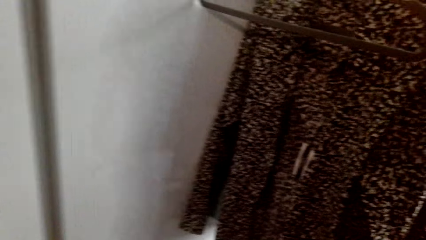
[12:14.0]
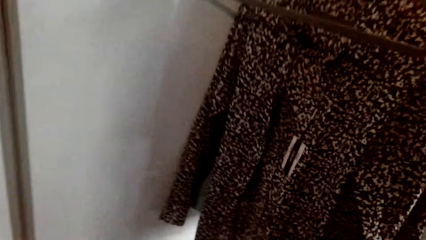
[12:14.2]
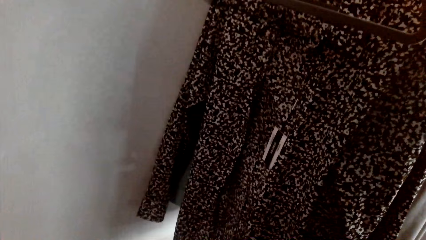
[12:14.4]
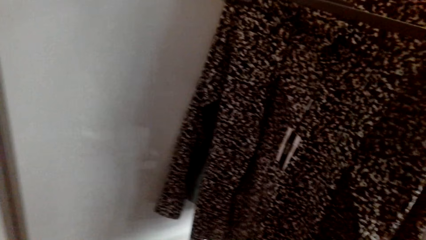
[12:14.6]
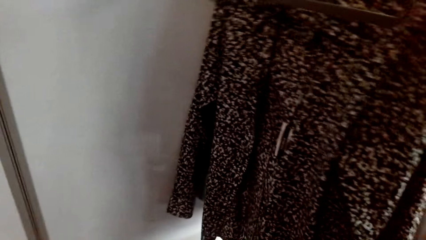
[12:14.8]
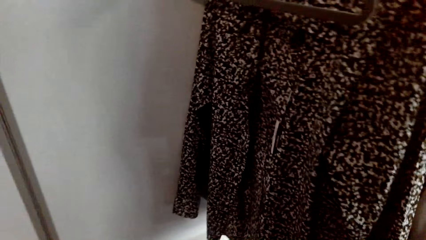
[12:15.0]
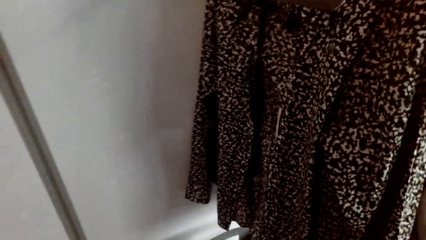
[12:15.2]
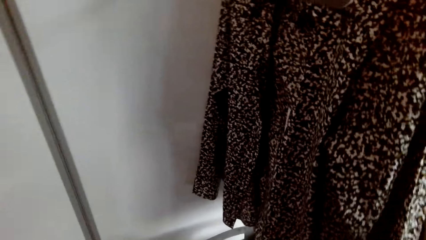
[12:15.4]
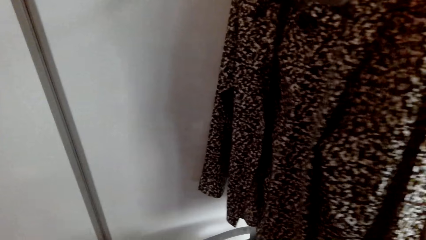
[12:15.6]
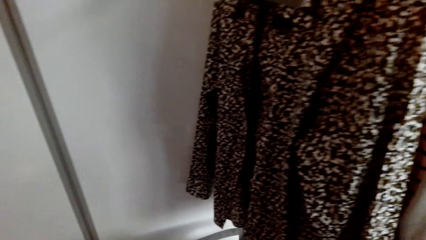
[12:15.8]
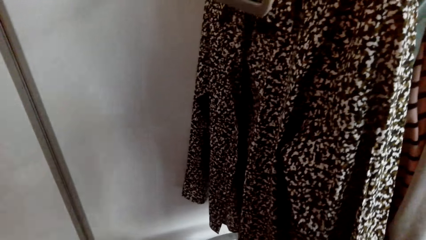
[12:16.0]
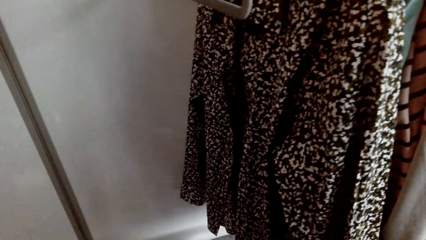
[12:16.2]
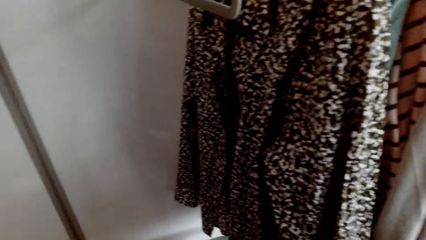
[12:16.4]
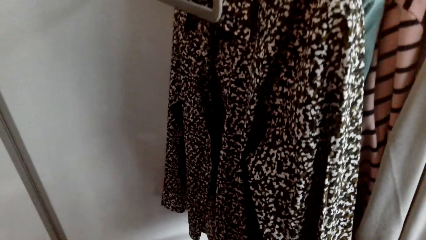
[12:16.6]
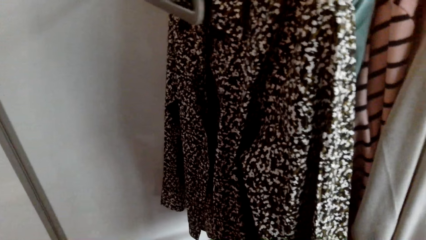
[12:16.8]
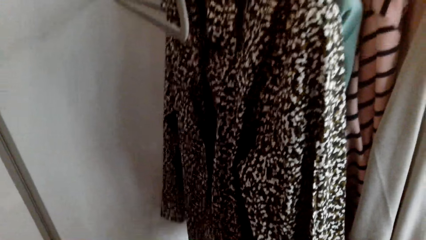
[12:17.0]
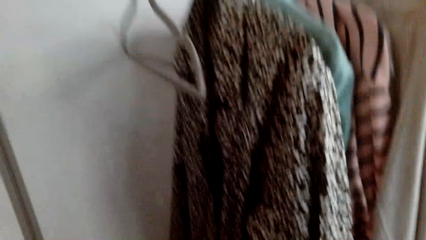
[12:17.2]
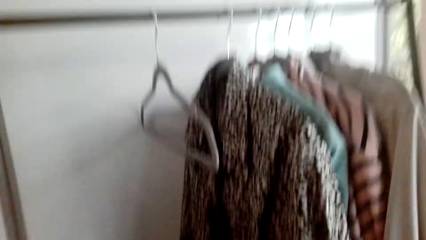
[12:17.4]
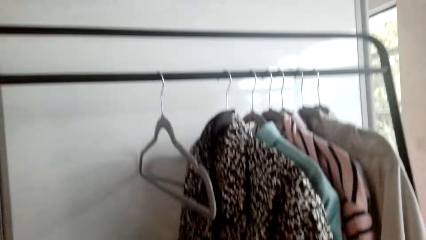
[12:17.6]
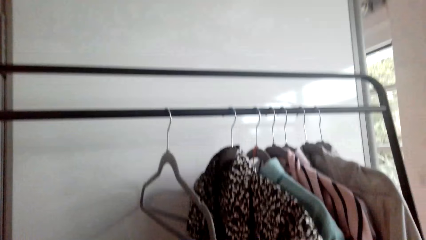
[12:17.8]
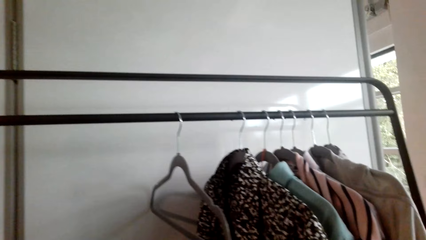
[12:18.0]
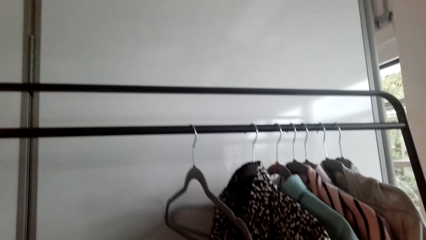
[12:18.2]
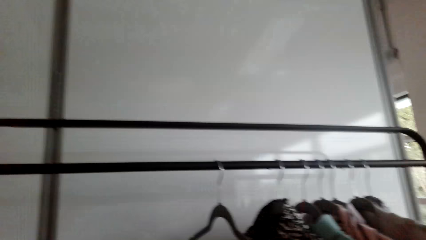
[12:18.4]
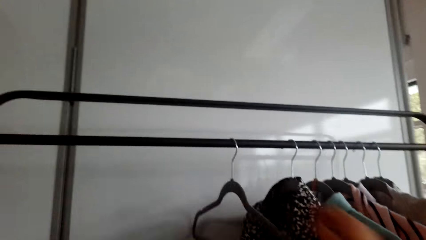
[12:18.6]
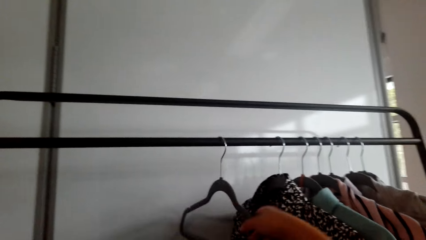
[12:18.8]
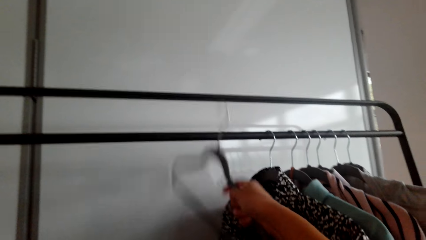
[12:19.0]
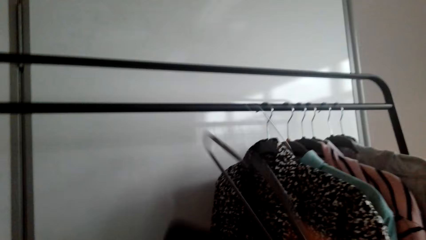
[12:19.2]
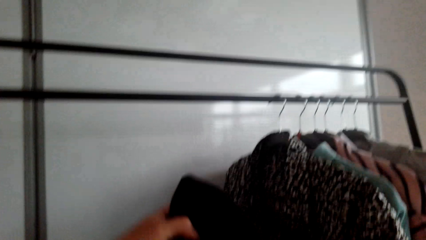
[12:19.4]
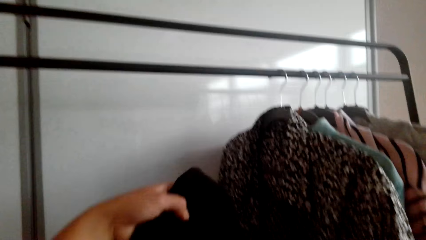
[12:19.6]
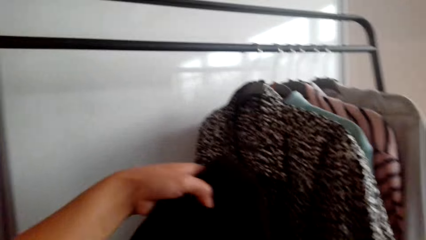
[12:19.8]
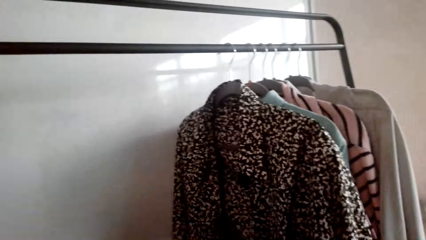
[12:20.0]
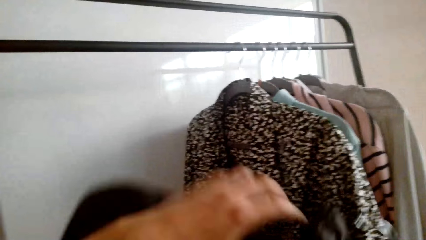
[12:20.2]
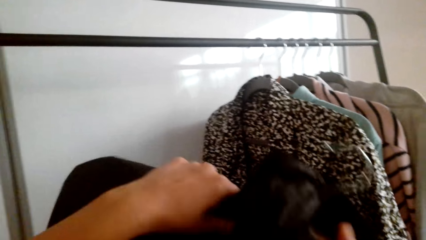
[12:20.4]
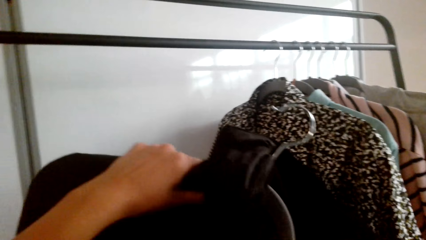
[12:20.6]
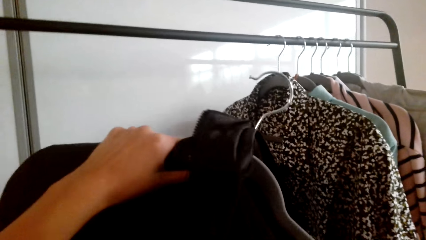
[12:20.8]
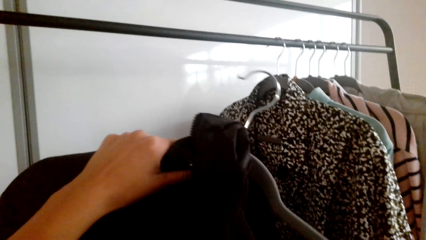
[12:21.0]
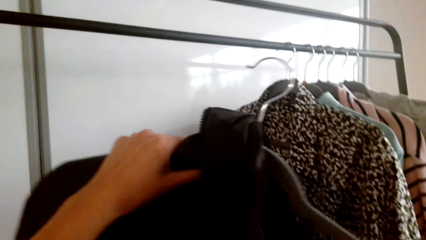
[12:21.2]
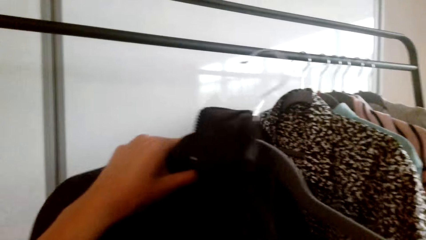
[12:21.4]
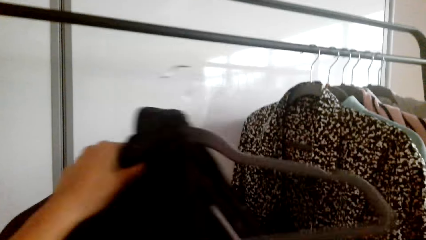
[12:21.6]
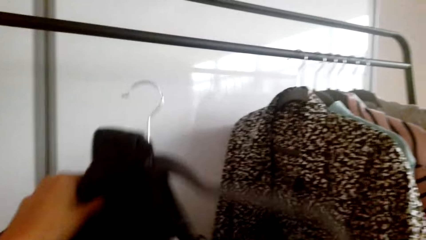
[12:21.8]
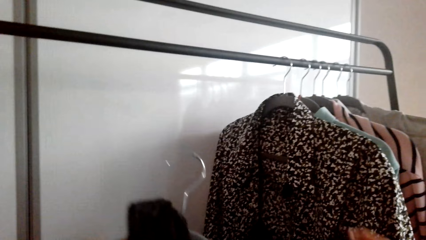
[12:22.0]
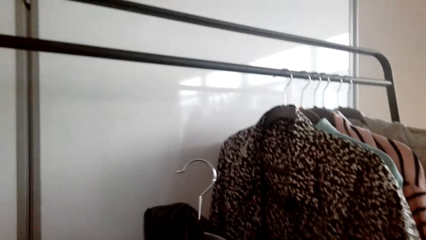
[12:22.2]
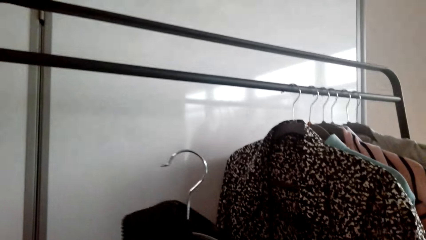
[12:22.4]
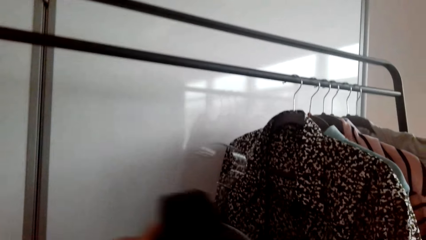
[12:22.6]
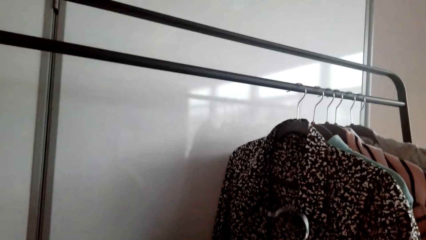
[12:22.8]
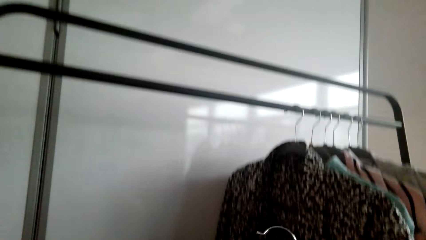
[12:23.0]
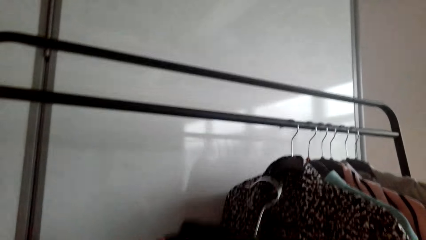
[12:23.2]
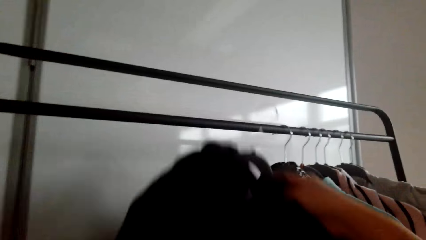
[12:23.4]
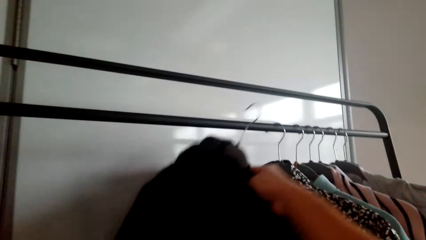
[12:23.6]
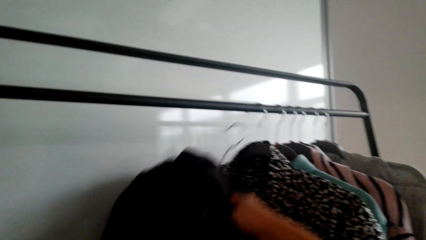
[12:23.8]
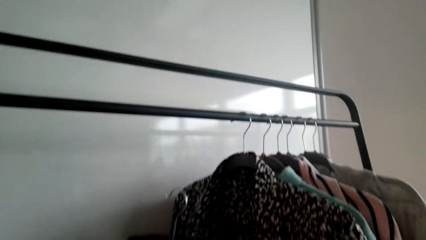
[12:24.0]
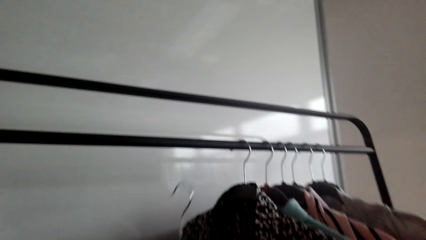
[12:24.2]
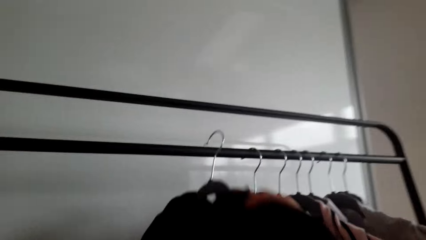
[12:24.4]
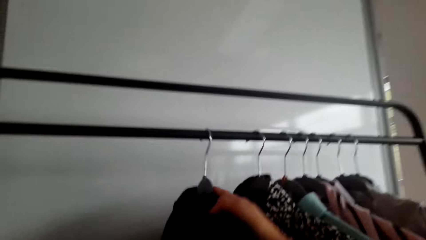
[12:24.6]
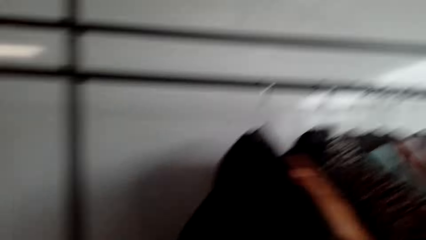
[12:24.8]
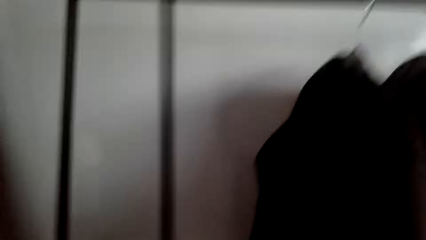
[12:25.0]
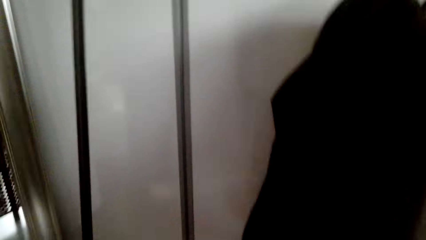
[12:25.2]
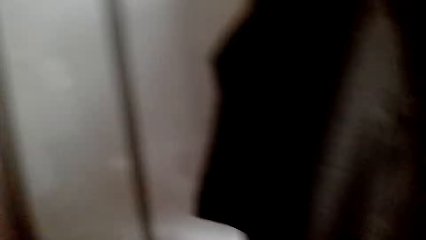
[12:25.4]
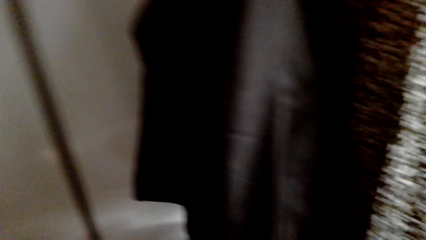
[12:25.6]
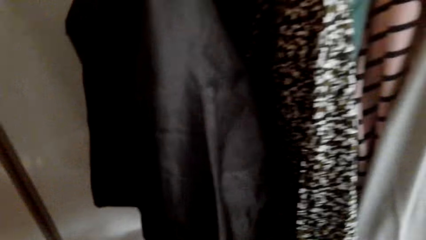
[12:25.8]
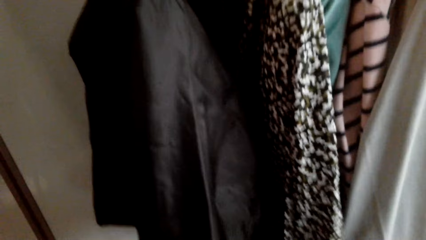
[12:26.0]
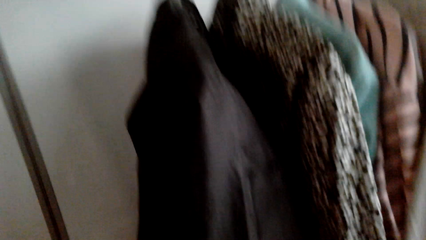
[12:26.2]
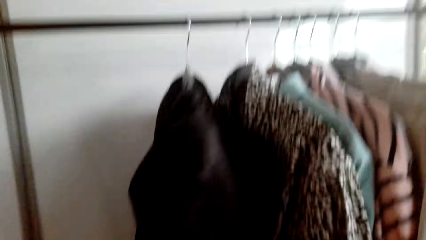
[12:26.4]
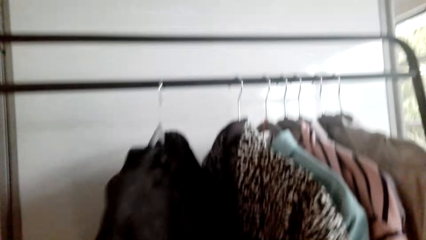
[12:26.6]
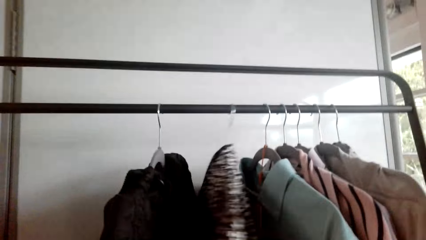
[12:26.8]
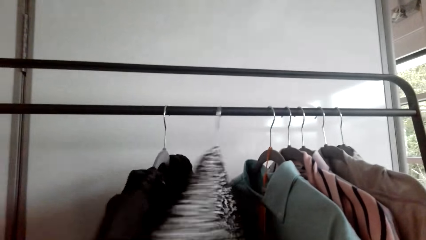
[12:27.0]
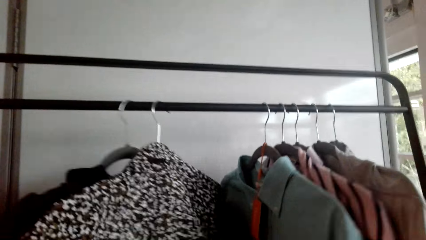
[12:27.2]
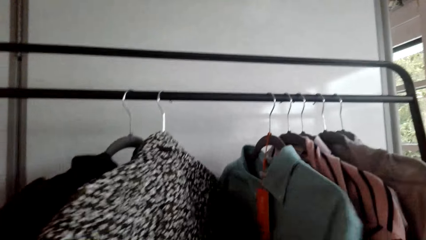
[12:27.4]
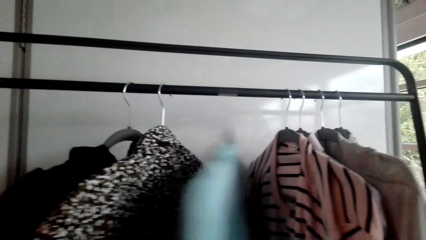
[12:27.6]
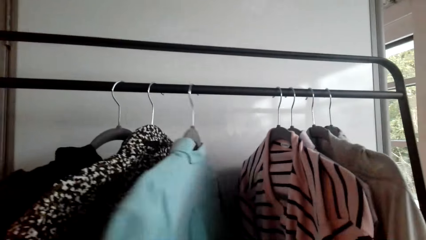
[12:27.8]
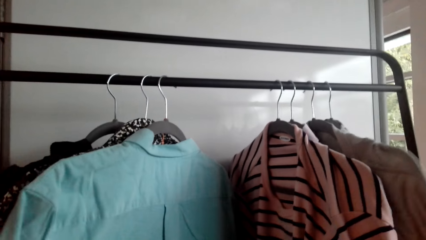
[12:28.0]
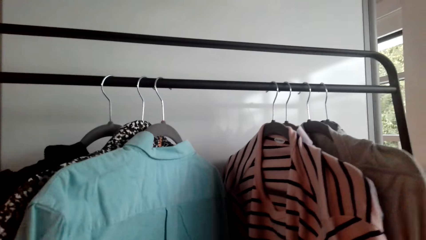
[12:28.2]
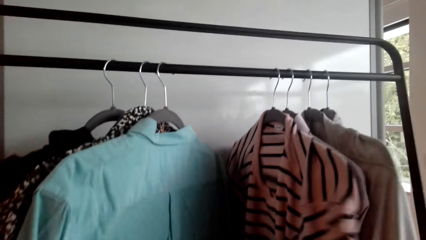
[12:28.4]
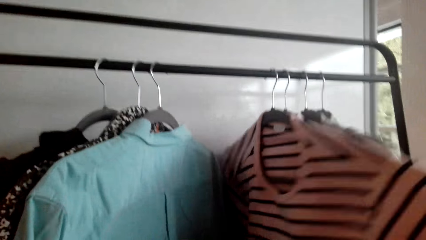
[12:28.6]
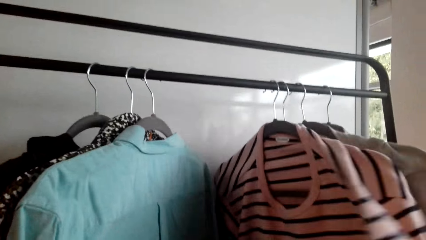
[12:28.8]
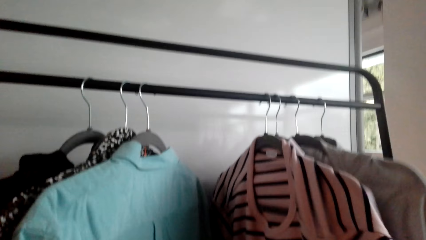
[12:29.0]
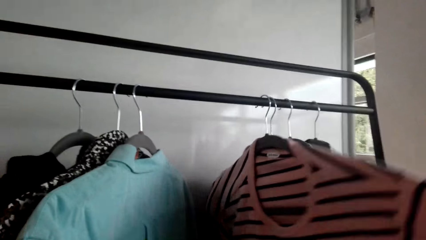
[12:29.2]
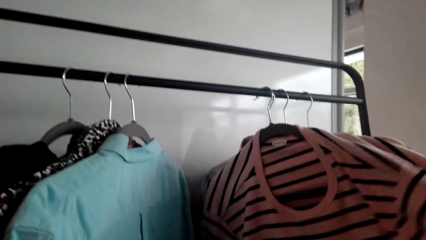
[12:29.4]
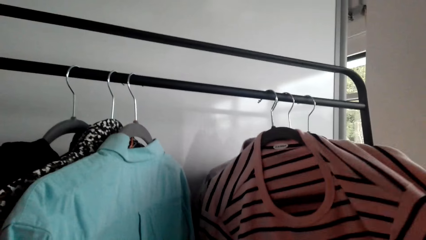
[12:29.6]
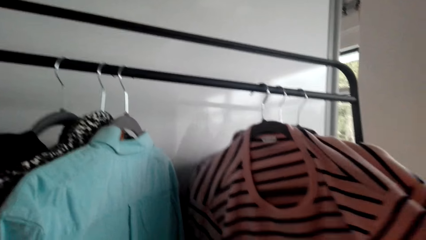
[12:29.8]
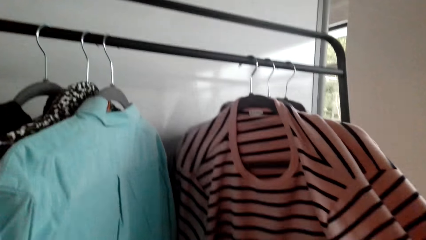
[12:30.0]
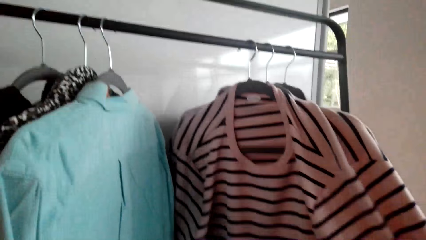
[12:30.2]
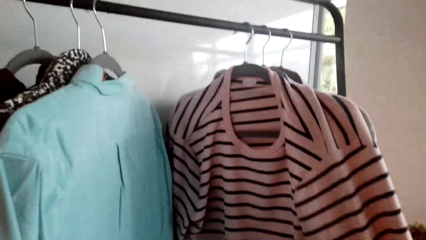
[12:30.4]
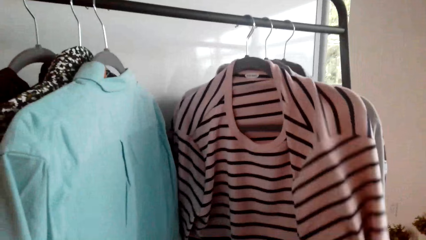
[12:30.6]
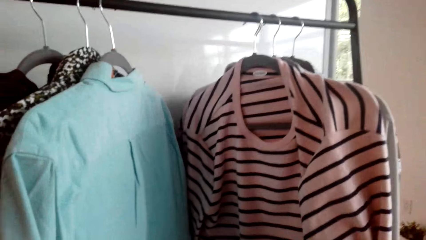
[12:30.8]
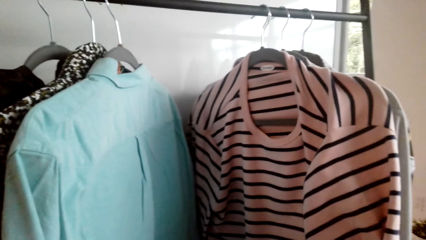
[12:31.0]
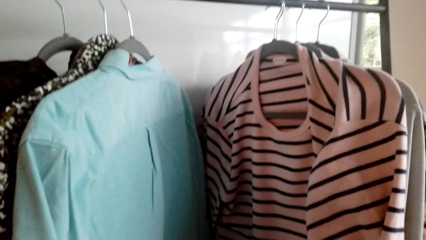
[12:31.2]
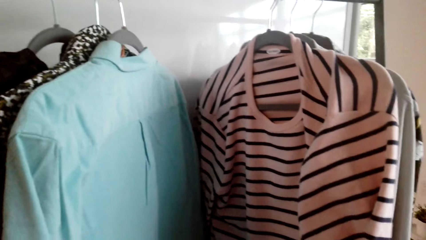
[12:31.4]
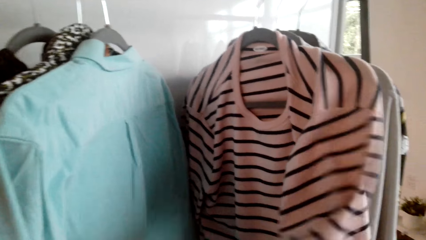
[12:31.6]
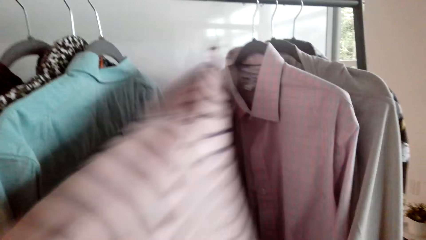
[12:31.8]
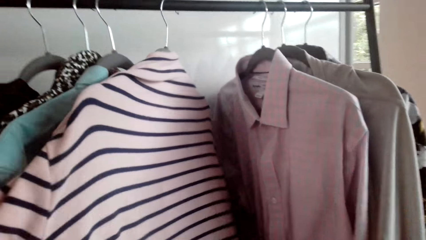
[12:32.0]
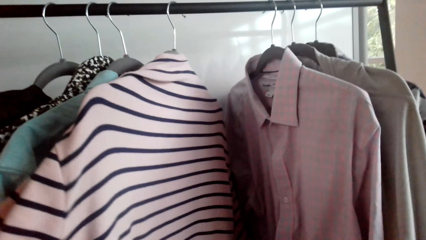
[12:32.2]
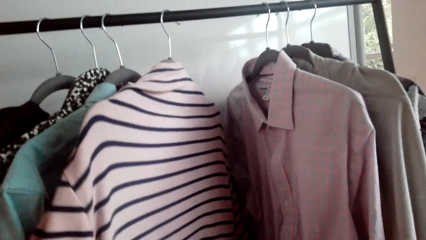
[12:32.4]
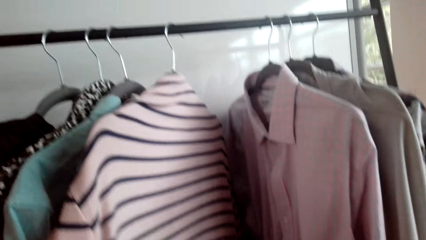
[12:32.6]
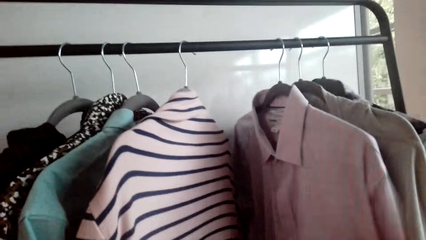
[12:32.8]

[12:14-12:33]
The camera wearer removes a hanger from the rail. They put the jacket on the hanger. They put the hanger on the rail. They look at the clothes on the rail. They put the hanger on the rail again. They move blouses on the rail.
